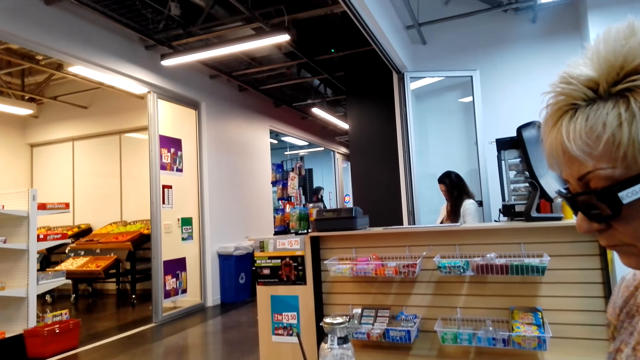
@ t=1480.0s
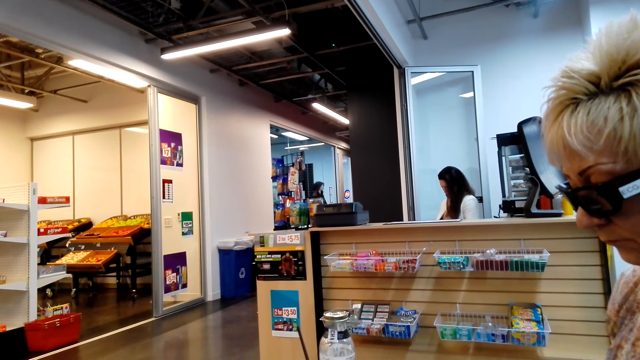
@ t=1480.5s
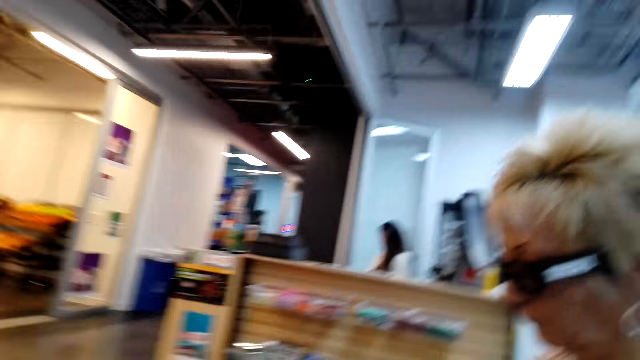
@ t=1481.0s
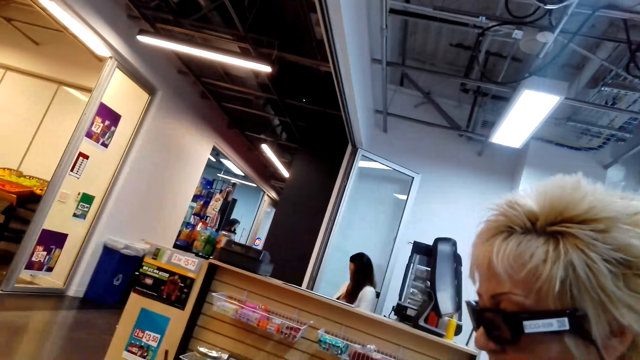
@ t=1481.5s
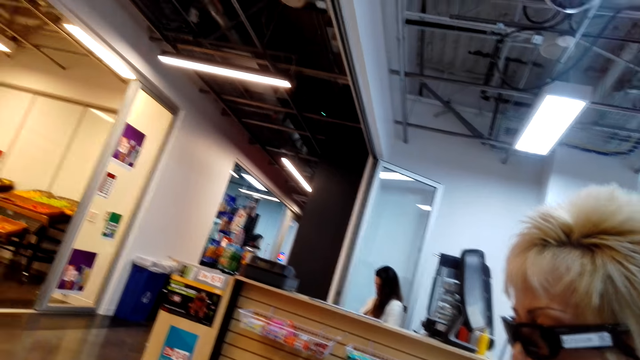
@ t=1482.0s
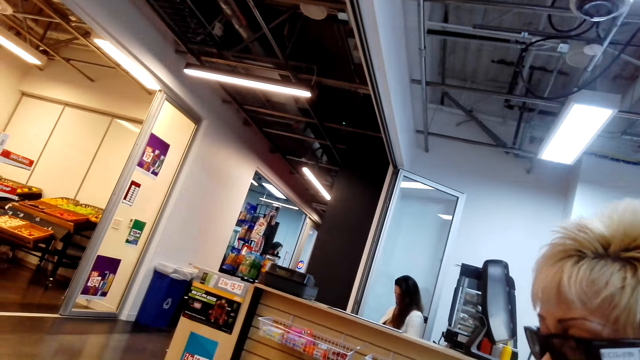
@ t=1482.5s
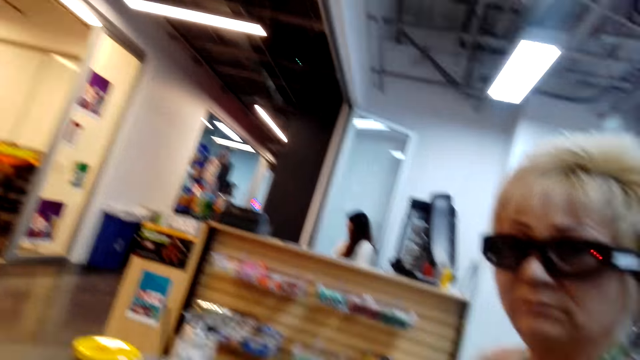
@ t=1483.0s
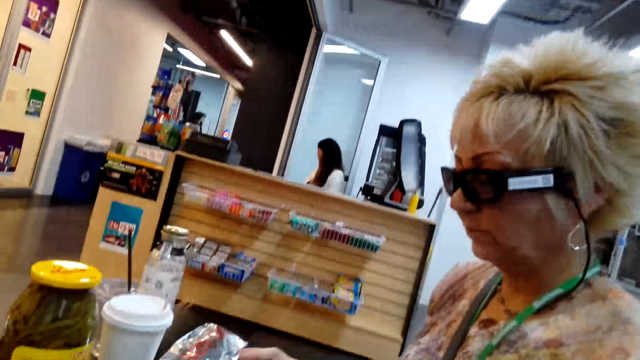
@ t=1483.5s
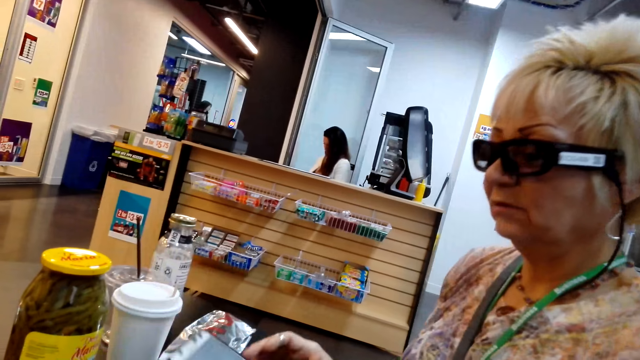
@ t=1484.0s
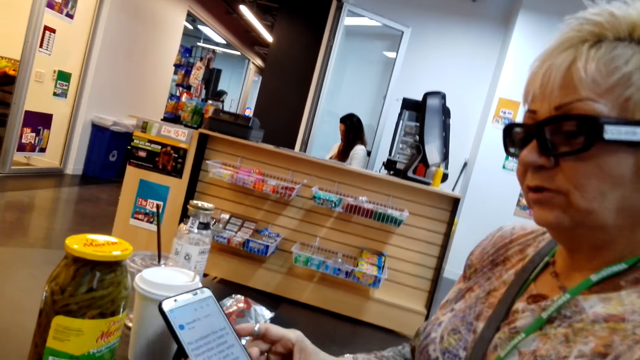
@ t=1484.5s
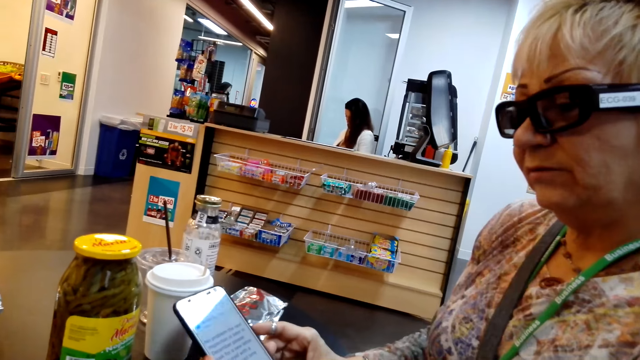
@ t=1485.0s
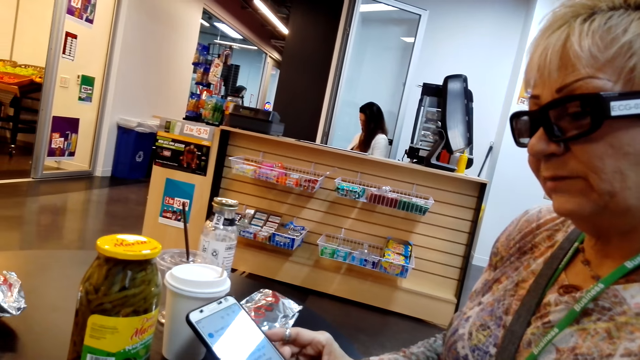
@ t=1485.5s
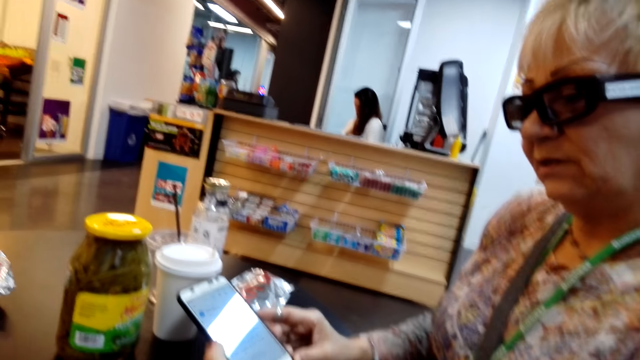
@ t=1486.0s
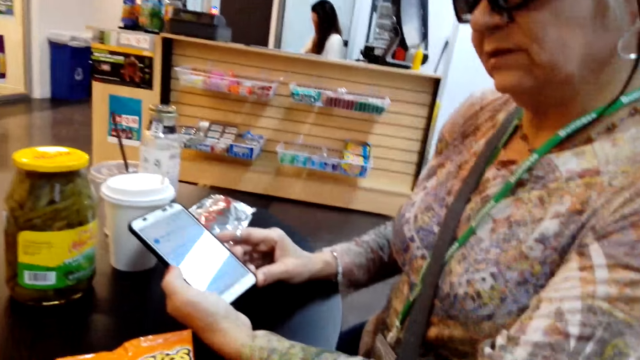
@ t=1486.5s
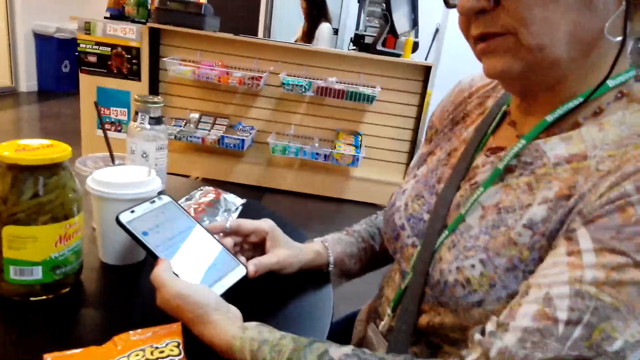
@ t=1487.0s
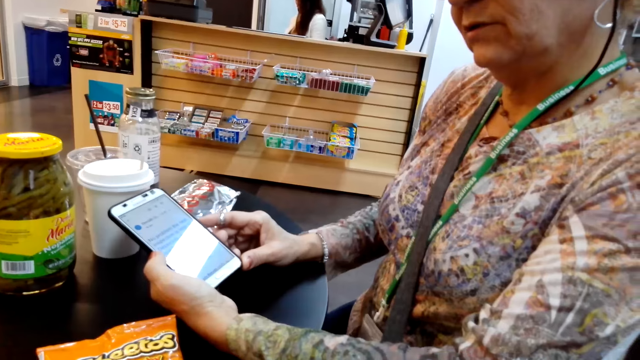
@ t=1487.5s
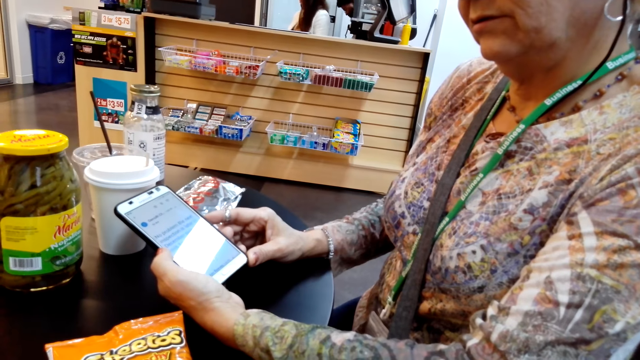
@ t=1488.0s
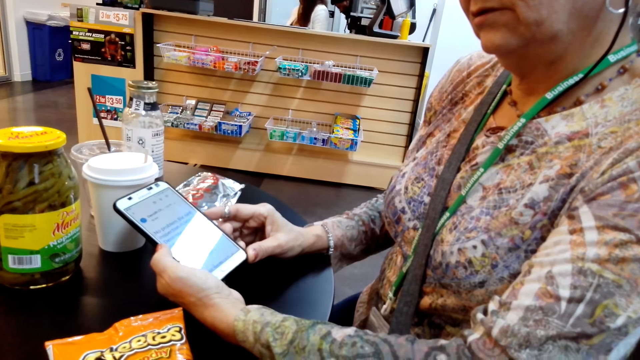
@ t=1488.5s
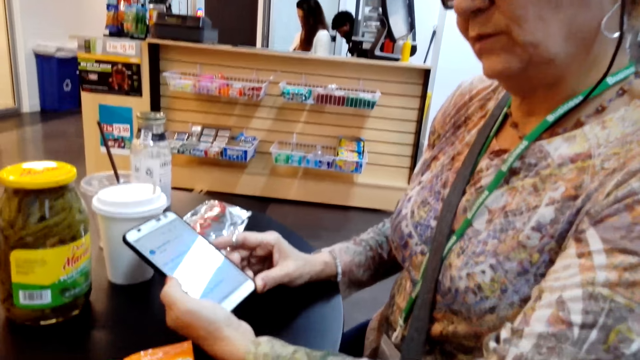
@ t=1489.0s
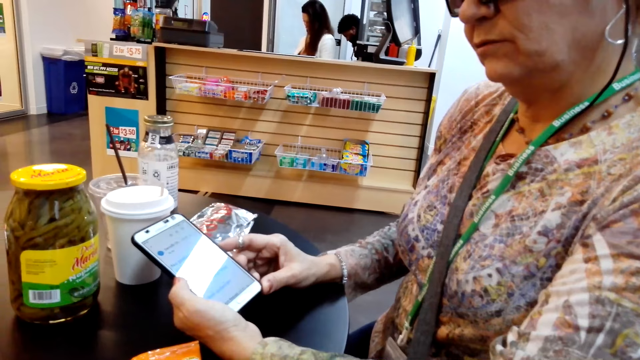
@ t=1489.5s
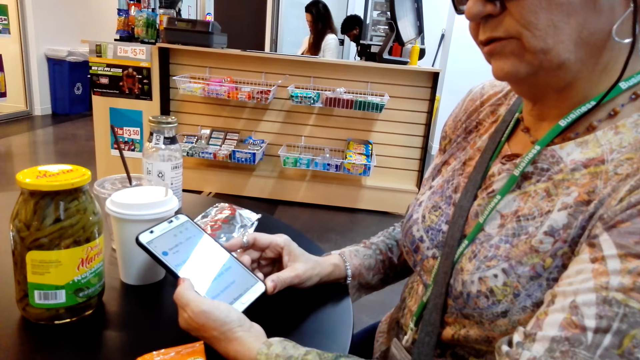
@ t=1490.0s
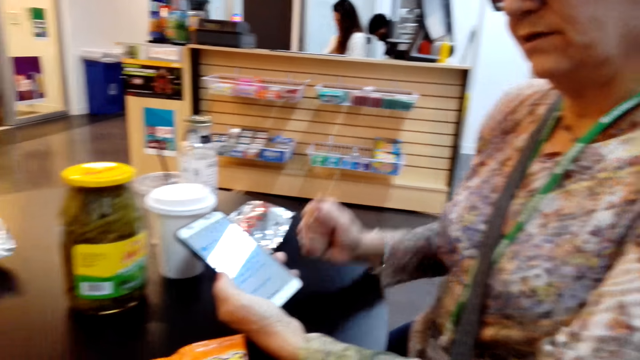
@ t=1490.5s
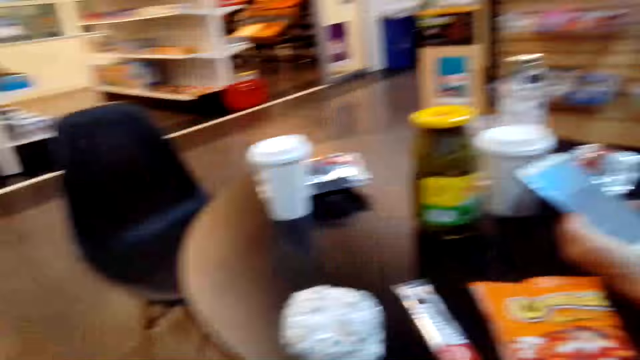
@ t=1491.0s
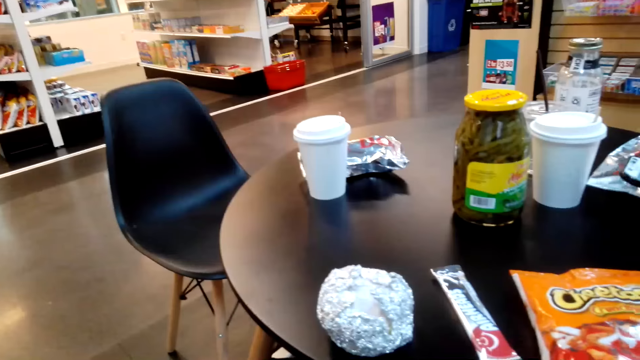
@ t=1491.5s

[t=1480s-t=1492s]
A lady reads from the cell phone.

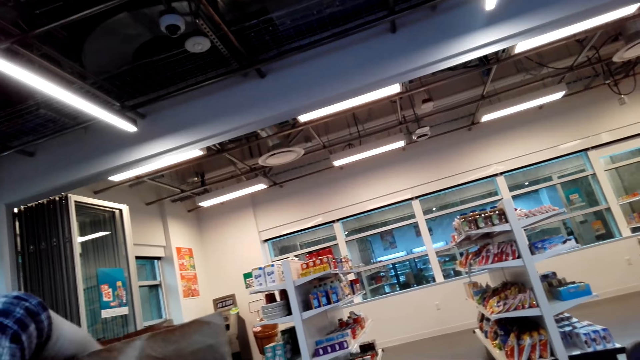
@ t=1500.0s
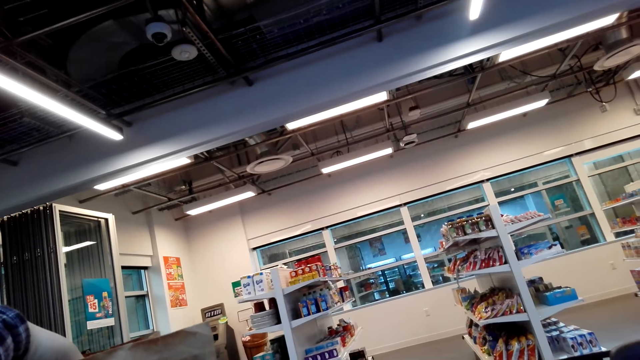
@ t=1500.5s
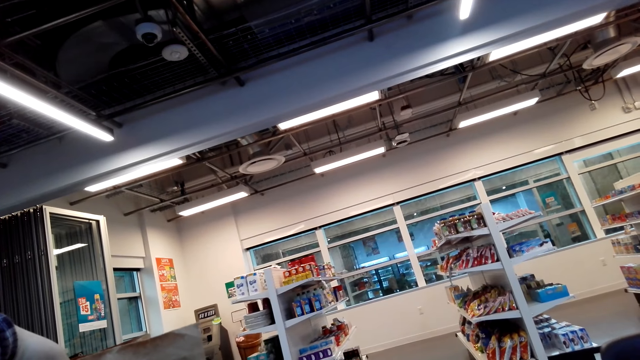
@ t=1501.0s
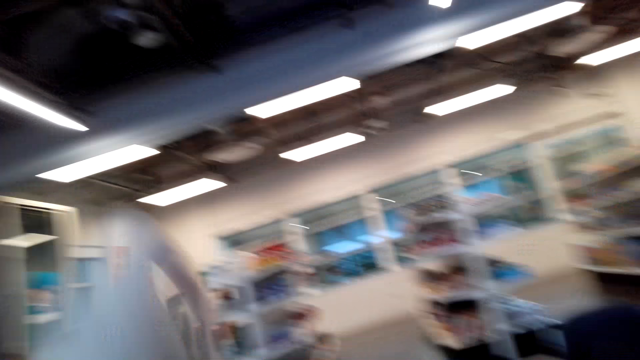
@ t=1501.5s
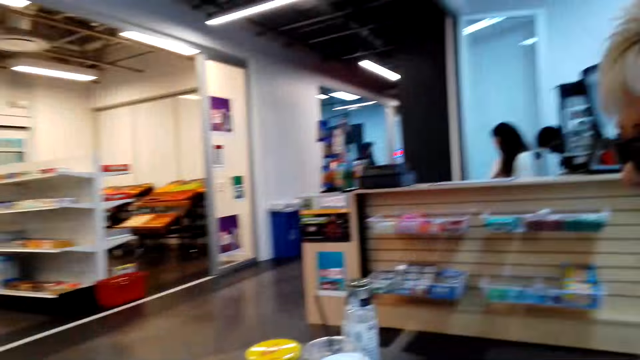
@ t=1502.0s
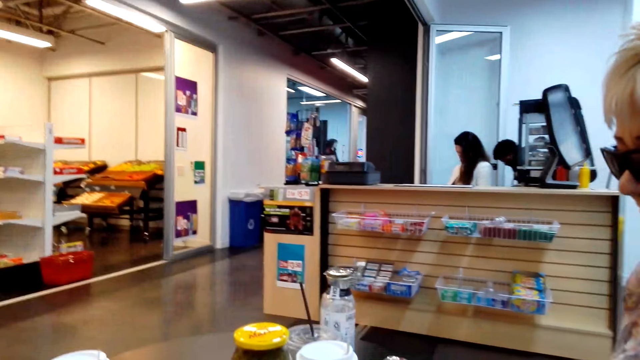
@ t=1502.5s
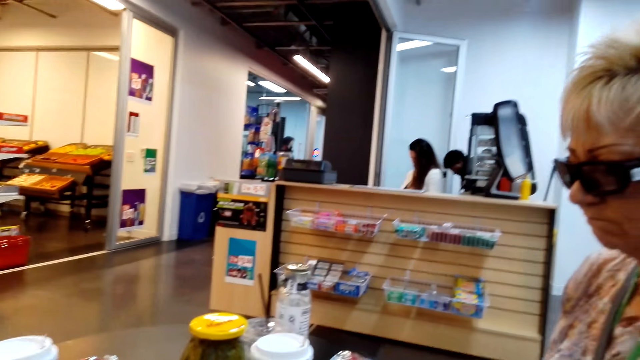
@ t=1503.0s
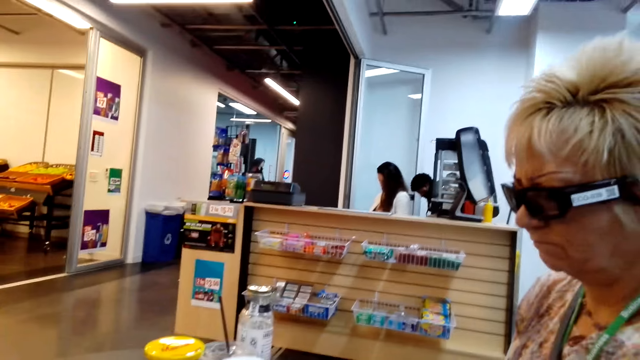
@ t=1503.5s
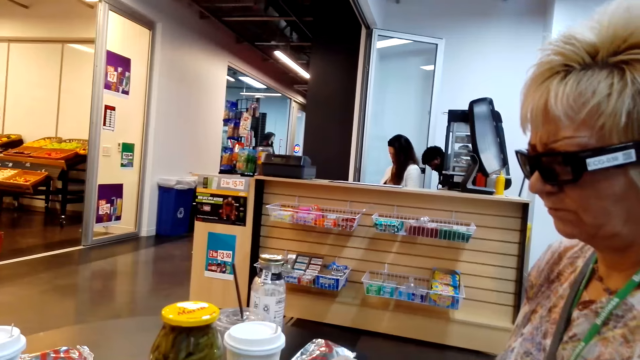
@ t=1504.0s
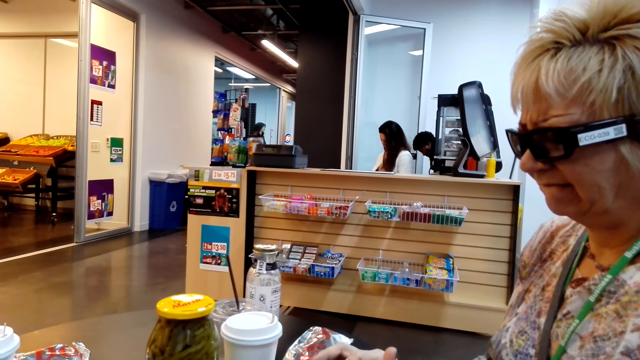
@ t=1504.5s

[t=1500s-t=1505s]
The camera wearer puts the white plastic container to the table.

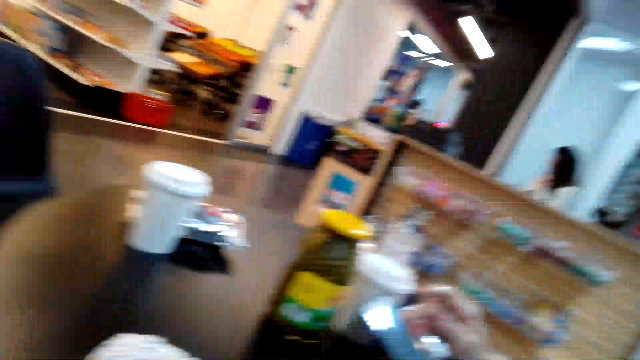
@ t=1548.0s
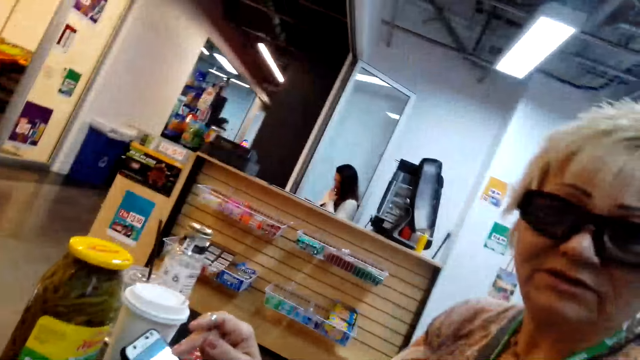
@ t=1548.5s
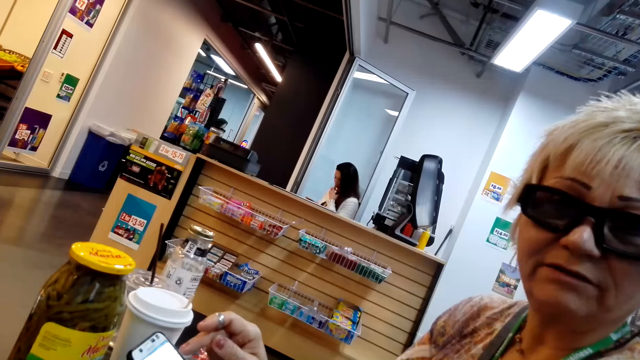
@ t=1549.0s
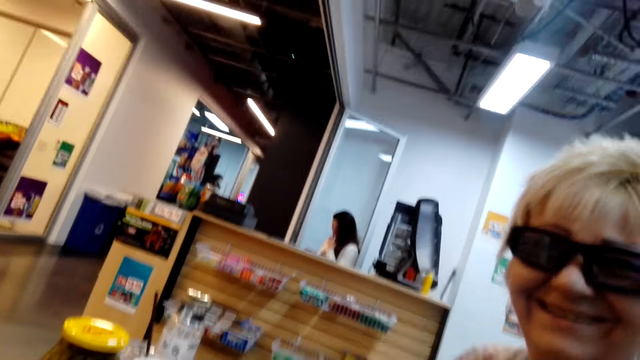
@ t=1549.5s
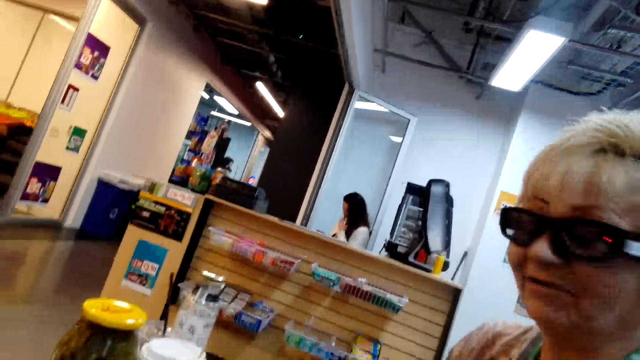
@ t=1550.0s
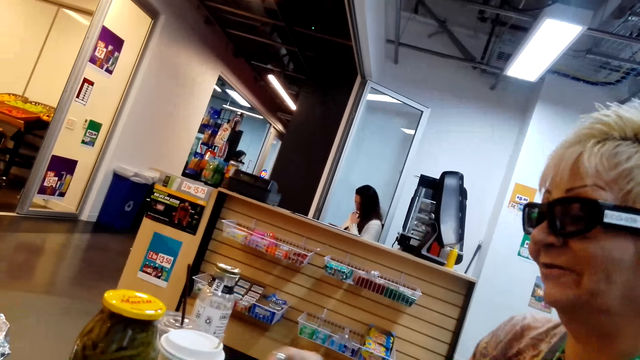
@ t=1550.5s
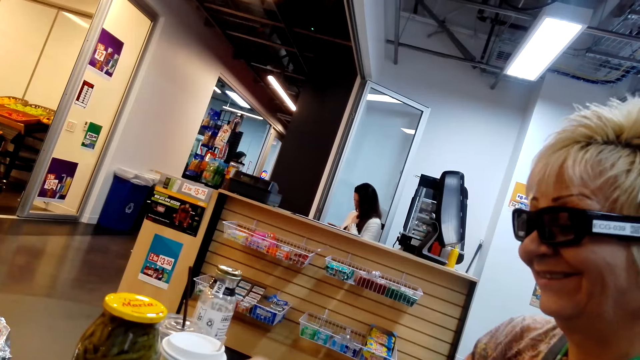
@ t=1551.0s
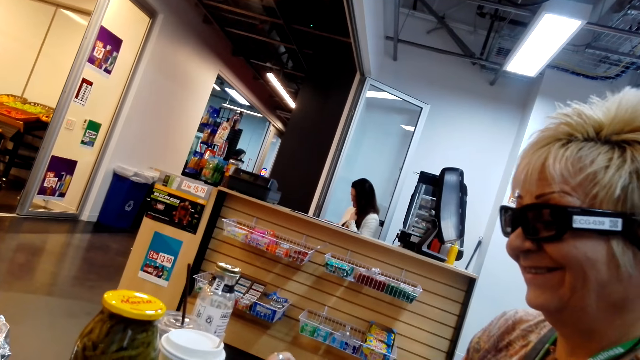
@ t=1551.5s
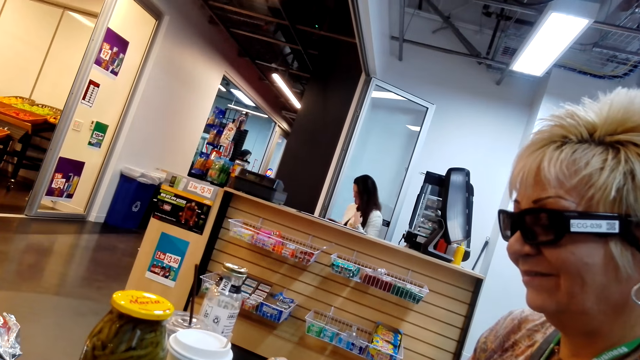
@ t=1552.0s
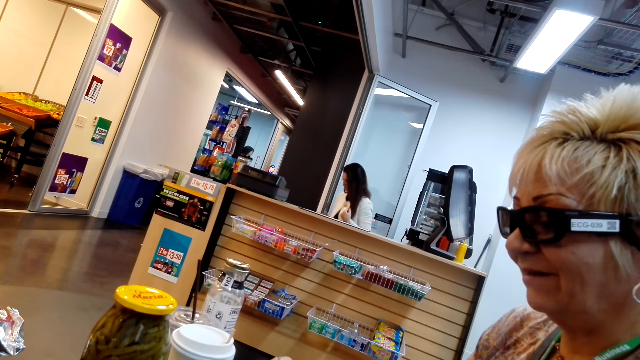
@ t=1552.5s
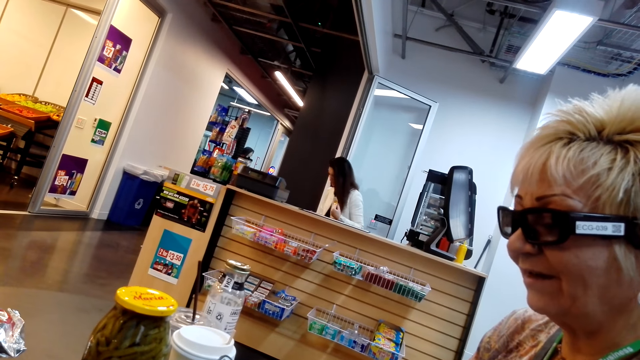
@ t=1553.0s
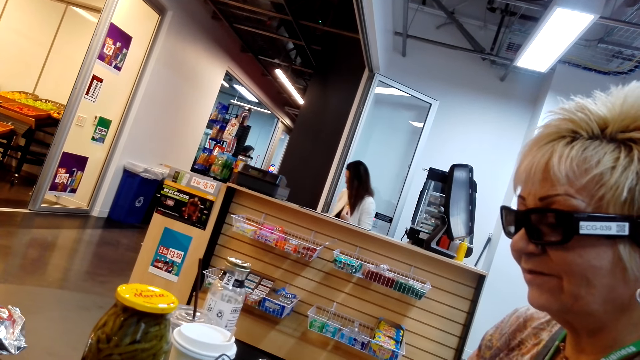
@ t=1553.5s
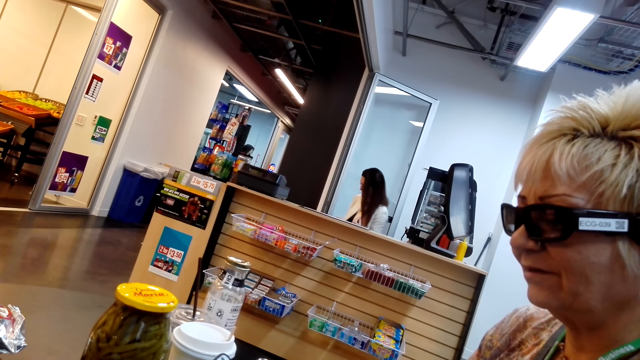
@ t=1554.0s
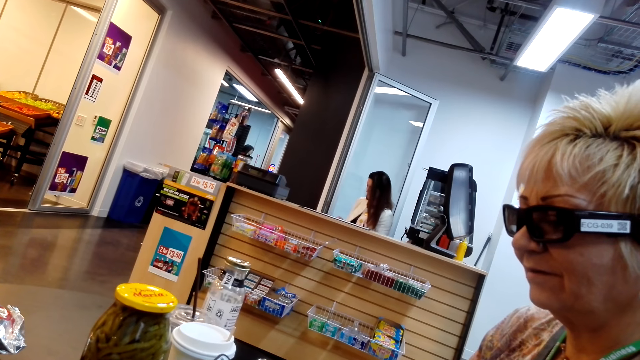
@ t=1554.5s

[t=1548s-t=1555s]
A lady smiles.
